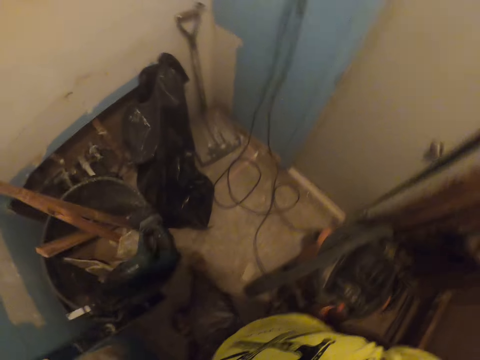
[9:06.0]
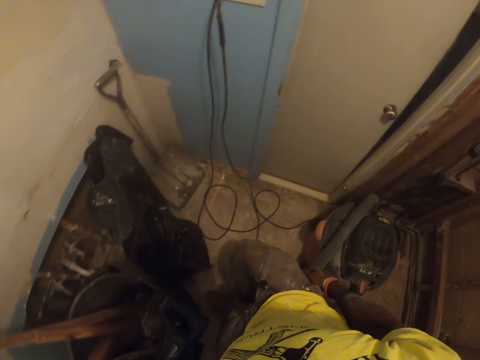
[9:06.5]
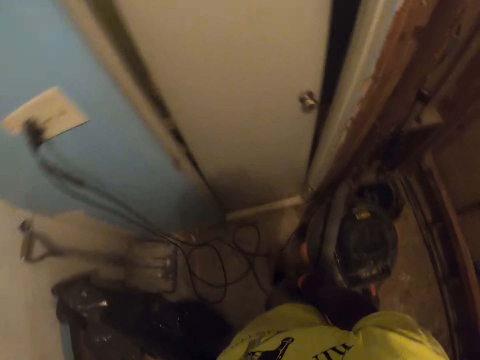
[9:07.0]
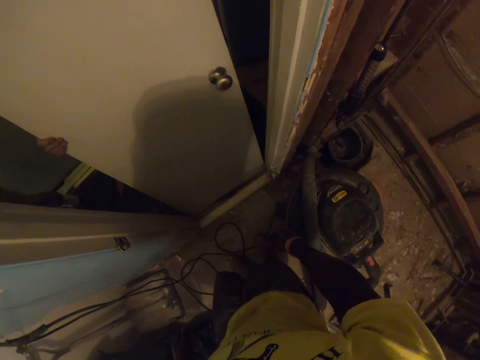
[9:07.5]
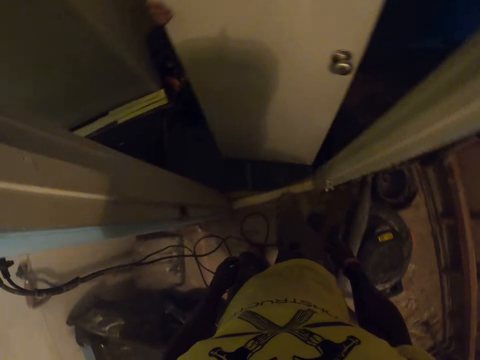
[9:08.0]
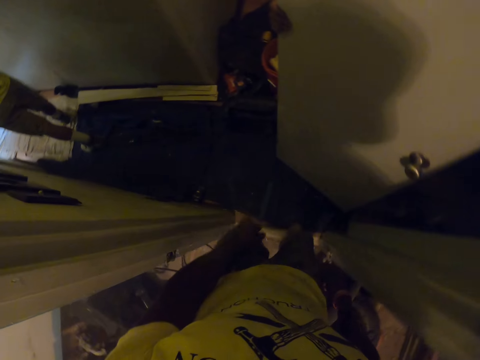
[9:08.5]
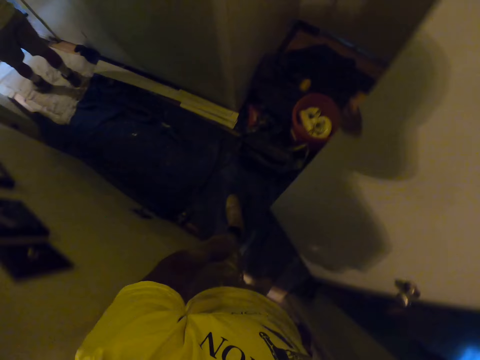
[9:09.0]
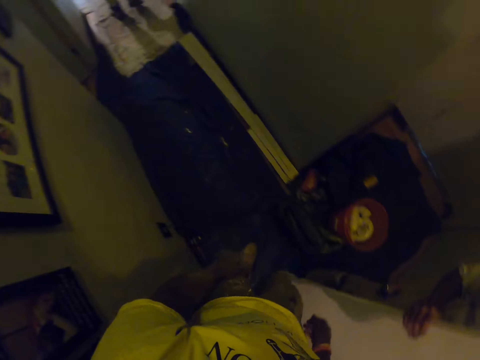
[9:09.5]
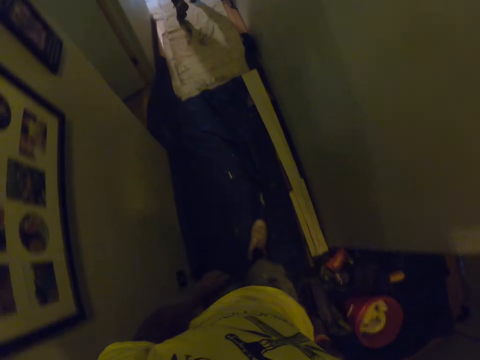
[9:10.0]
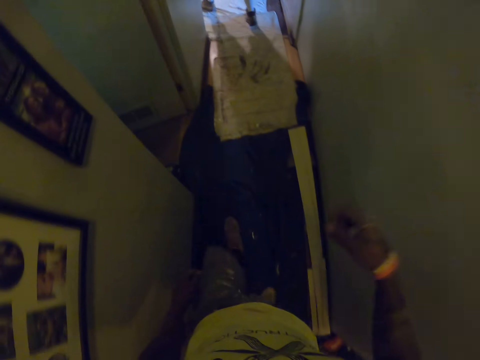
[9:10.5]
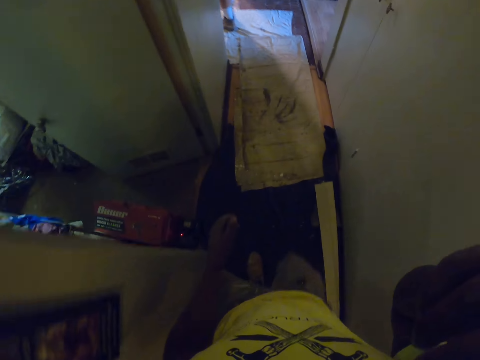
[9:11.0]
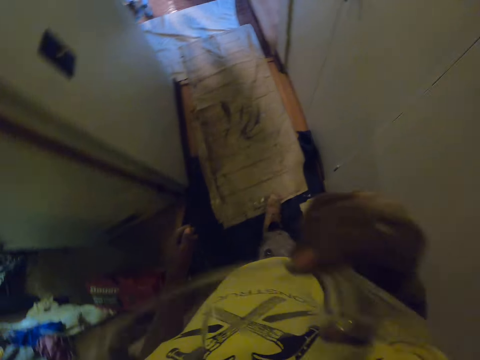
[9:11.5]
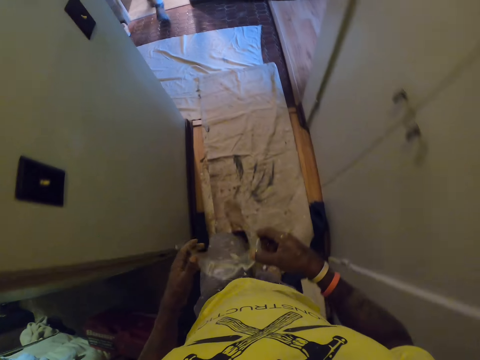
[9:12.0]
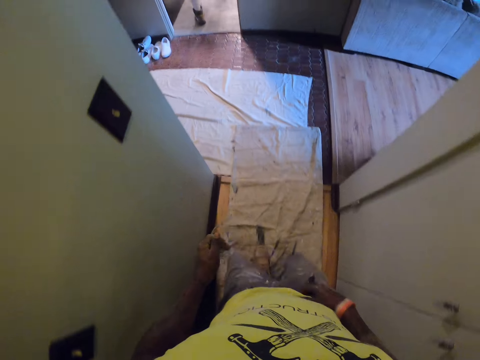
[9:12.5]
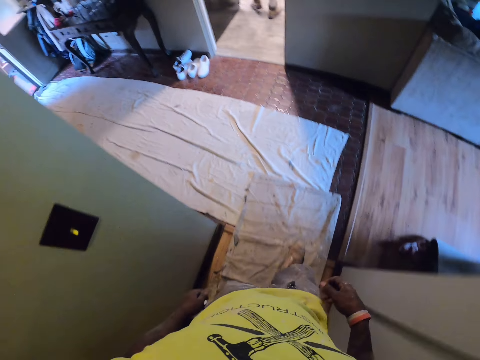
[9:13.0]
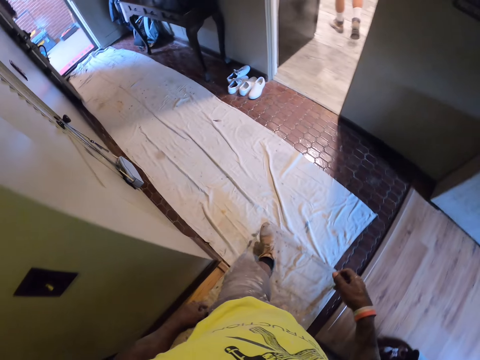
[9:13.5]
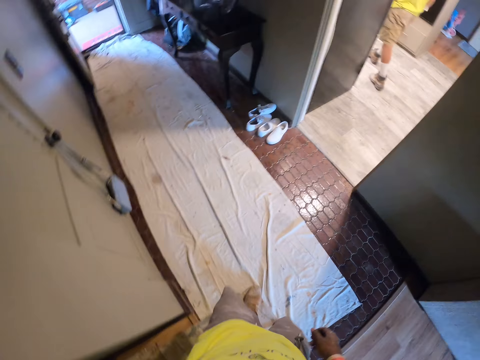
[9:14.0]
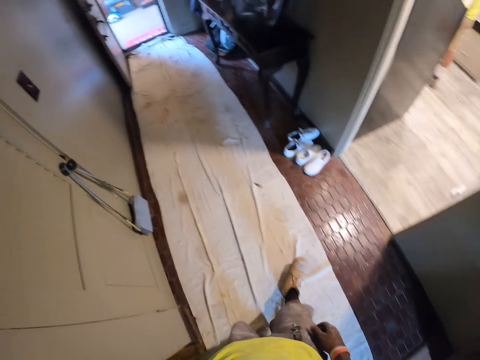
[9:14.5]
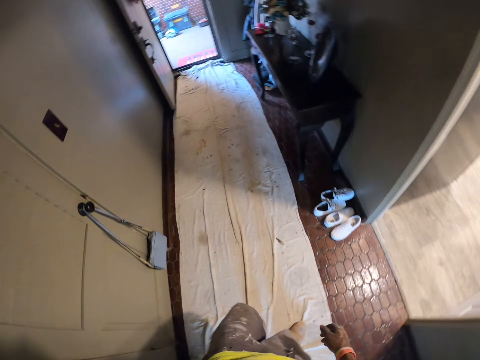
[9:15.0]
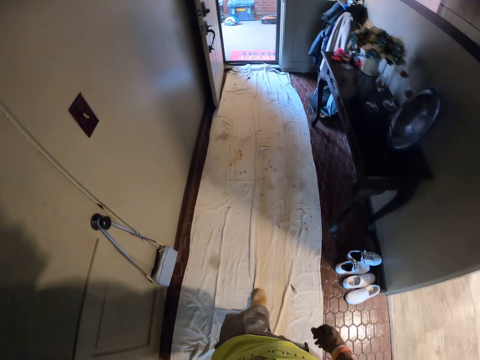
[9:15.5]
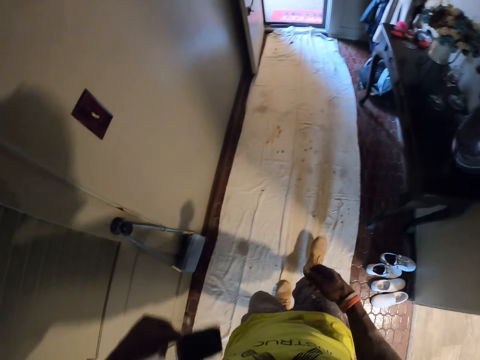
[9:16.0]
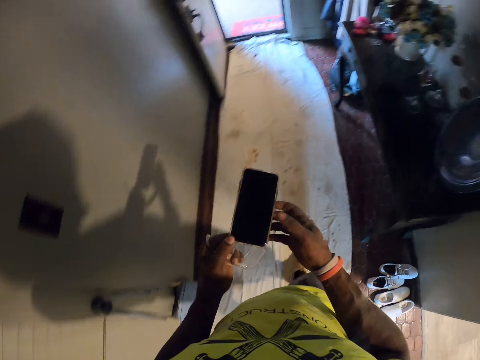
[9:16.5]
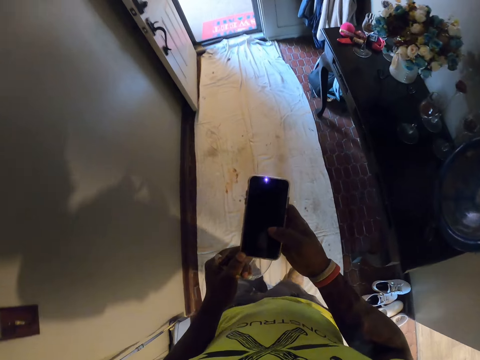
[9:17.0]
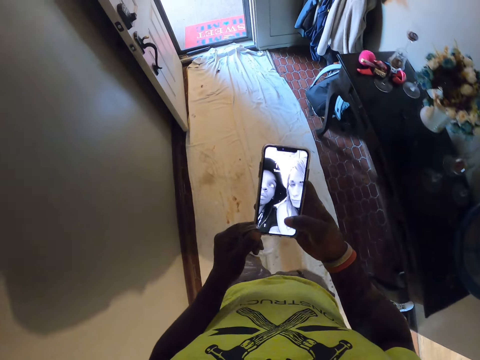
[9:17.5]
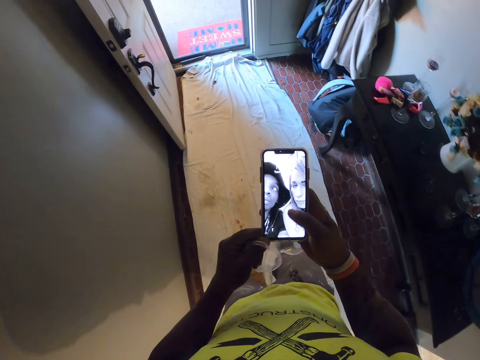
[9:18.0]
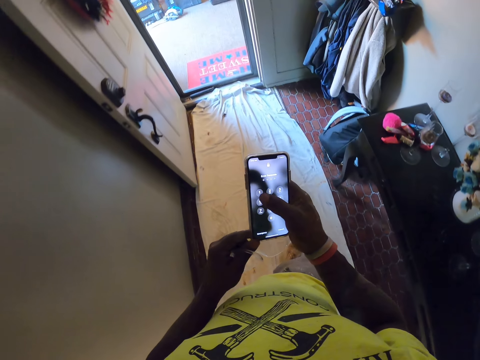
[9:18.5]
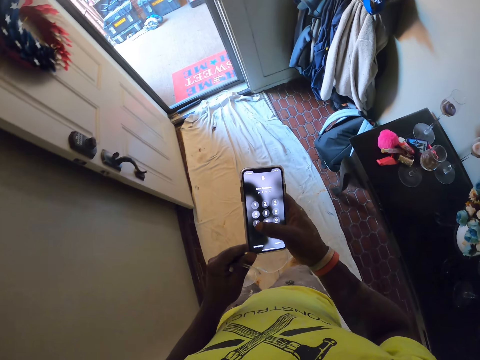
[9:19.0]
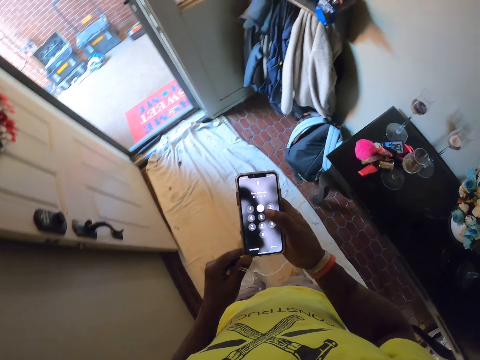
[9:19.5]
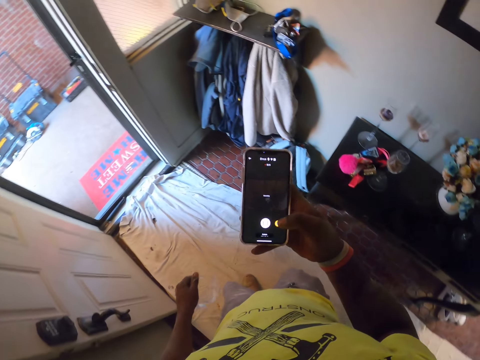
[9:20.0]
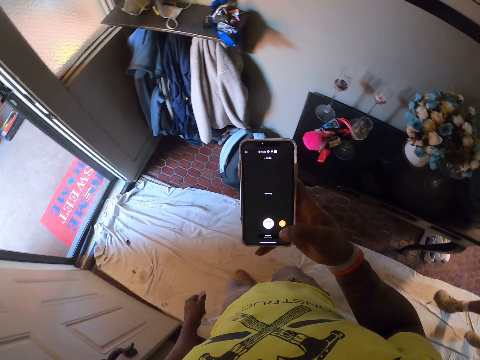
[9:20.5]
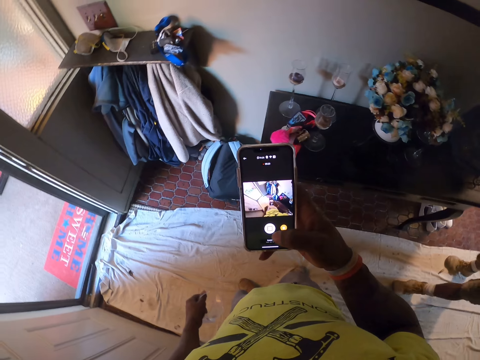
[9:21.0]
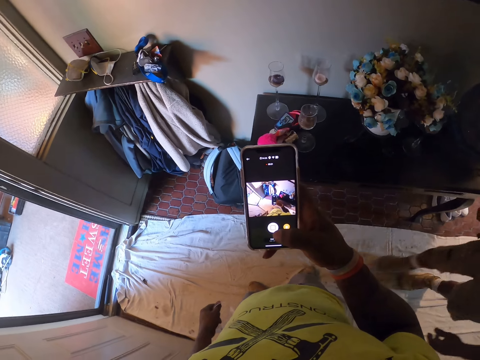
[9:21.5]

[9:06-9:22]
The camera wearer walks out of the room. He opens a door, and walks in through the door. He walks around. He removes his clear safety glasses from his face with his right hand. He holds the clear safety glasses. He takes the glasses with his left hand from his right hand. He walks around. He holds a phone. He brings out the phone from his pocket. He operates the phone. He walks around. He operates the phone. He holds the clear safety glasses. He holds the phone.
